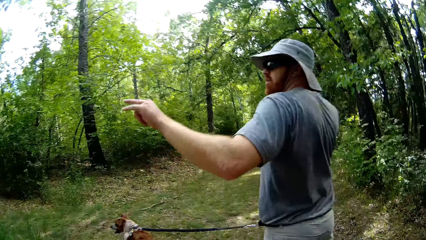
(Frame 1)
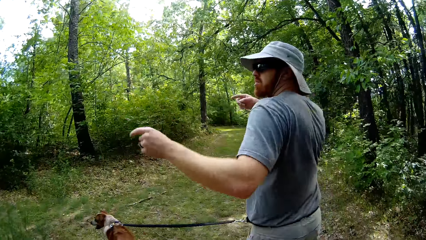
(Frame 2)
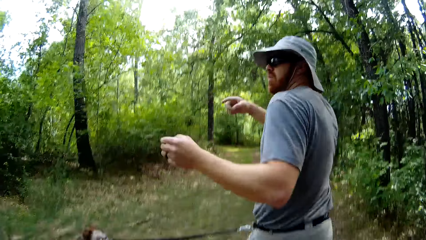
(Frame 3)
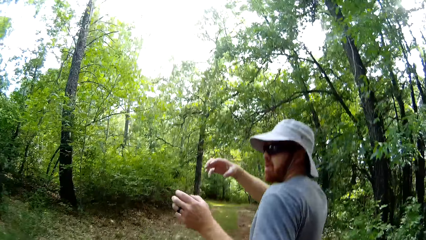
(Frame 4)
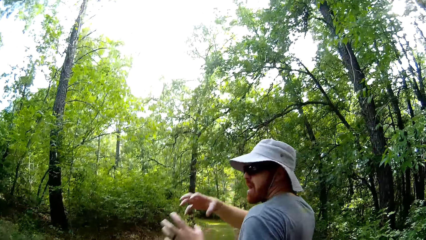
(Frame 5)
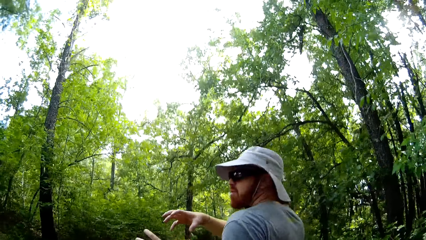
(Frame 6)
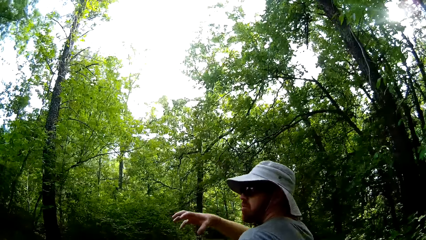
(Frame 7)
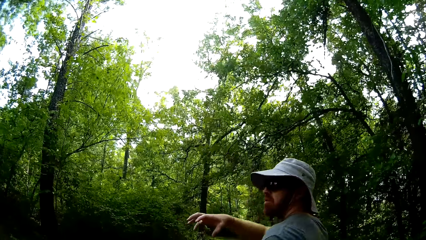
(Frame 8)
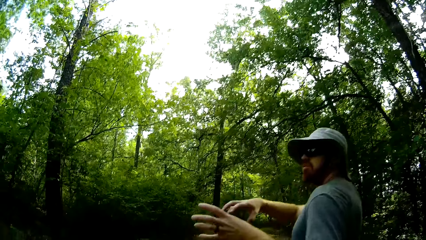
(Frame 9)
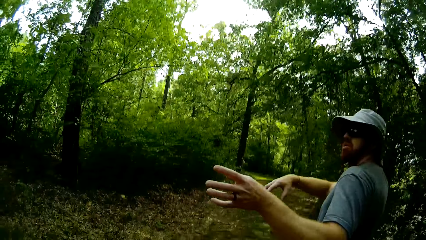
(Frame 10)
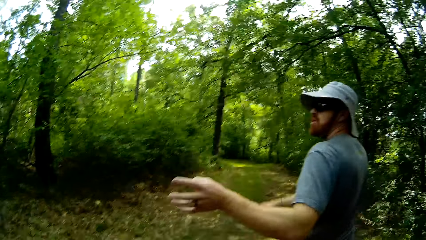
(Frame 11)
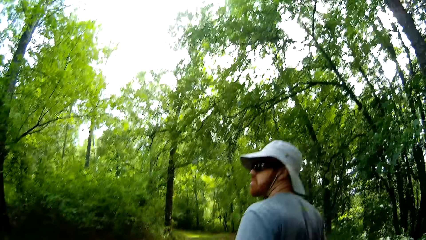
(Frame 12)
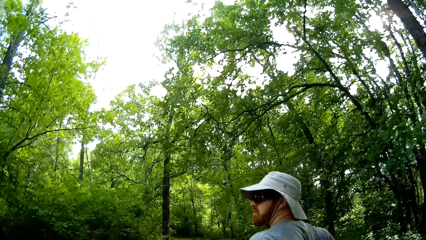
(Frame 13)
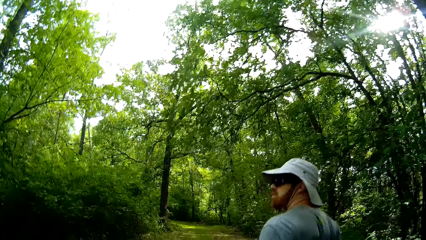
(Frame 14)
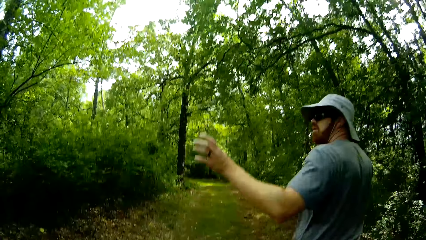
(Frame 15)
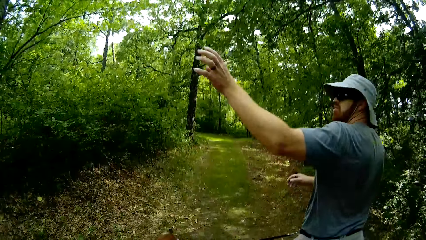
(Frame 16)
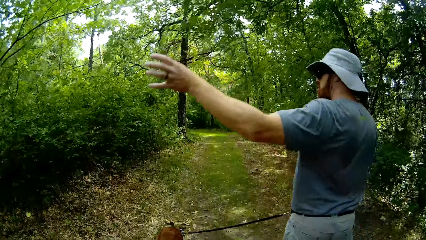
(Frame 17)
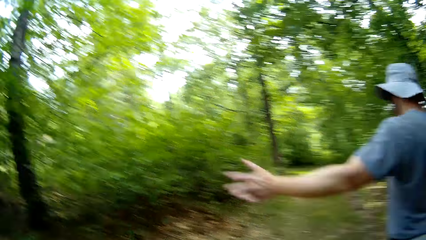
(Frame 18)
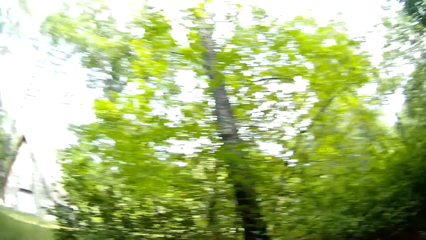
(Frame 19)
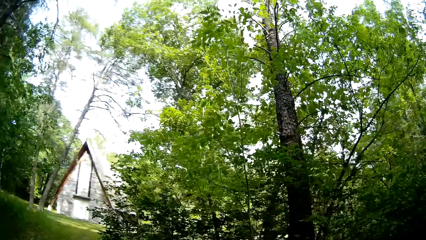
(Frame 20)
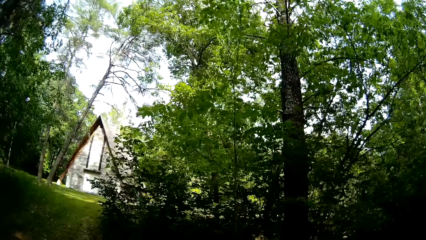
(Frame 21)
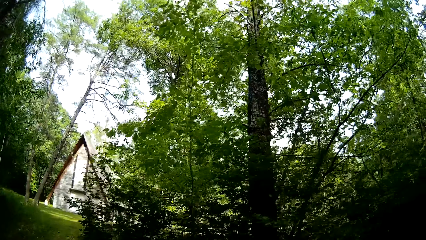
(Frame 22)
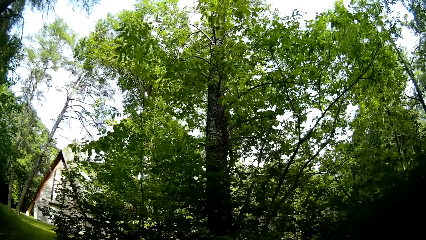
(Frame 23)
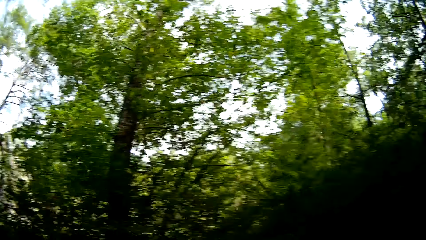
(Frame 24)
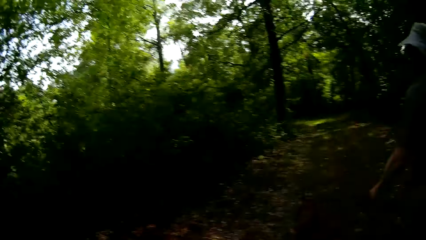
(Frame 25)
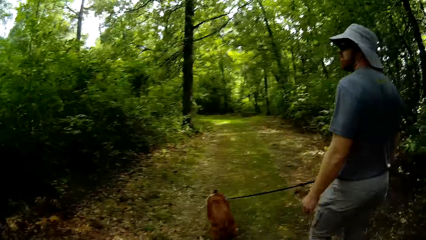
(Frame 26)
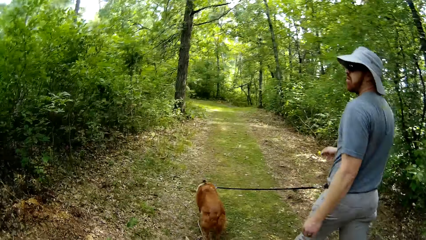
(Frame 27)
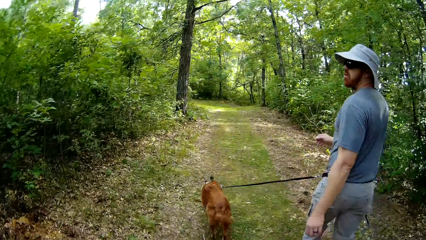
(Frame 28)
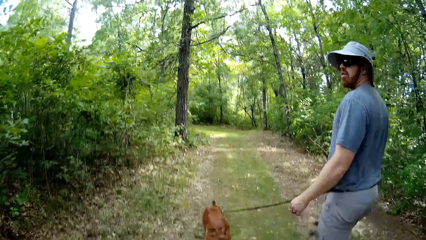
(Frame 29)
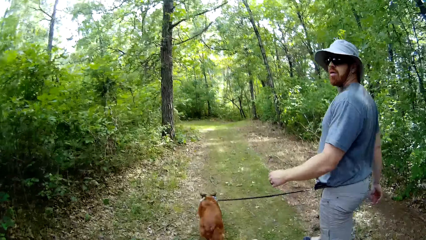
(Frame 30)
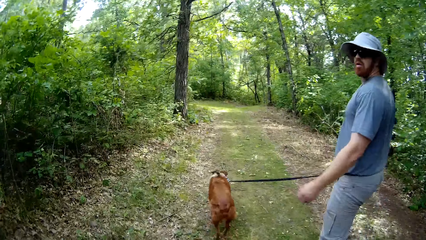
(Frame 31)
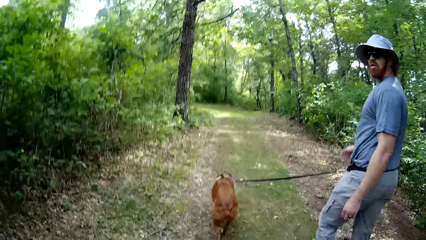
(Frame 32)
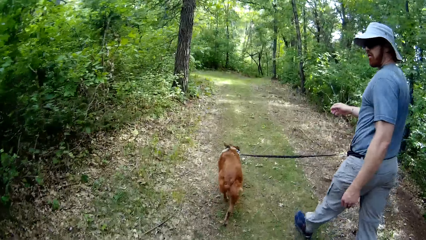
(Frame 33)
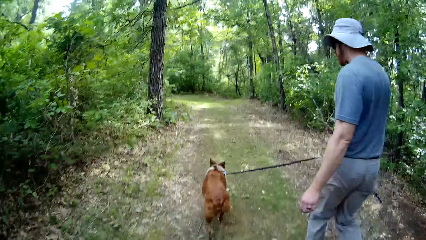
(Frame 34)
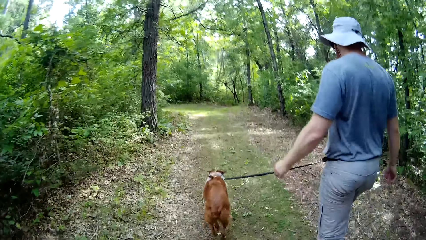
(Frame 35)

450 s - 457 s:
The camera wearer talks with a man.

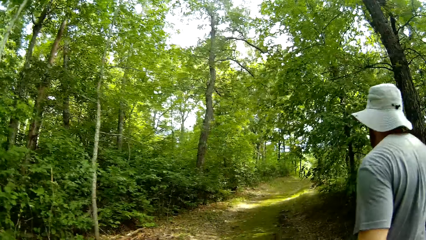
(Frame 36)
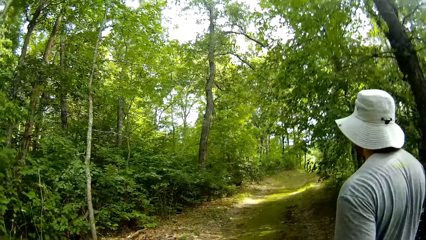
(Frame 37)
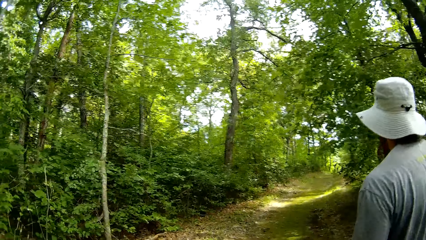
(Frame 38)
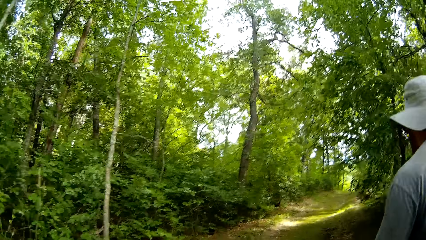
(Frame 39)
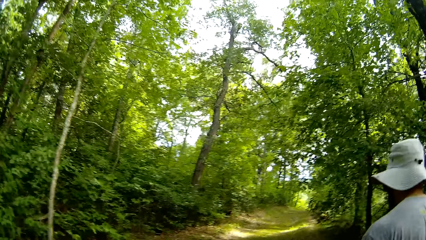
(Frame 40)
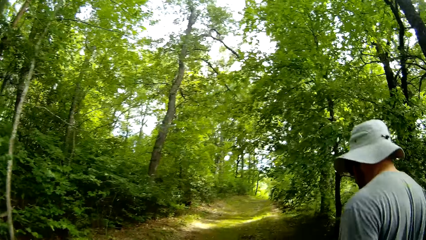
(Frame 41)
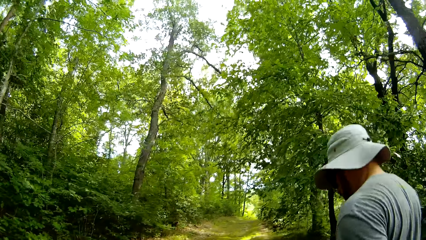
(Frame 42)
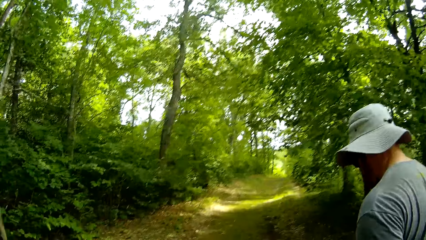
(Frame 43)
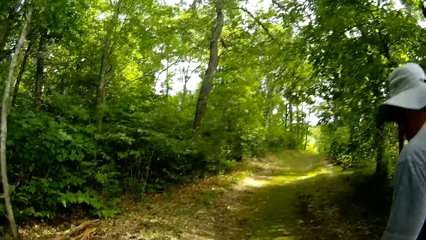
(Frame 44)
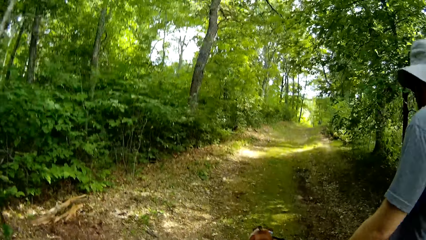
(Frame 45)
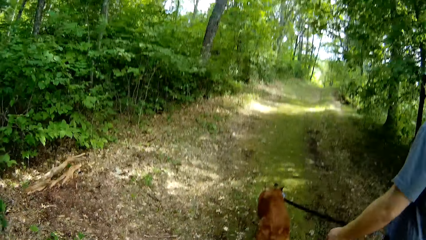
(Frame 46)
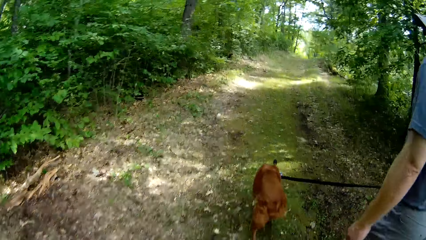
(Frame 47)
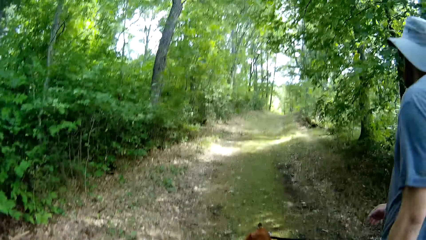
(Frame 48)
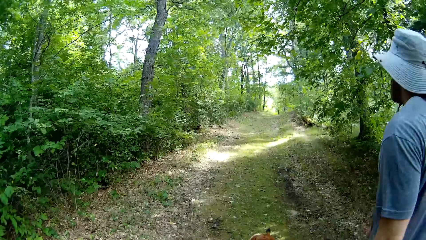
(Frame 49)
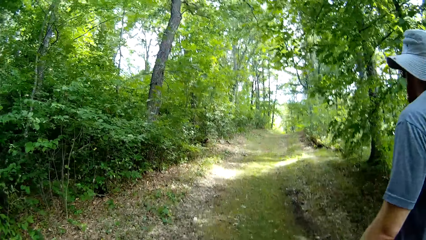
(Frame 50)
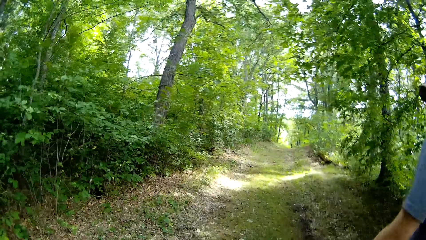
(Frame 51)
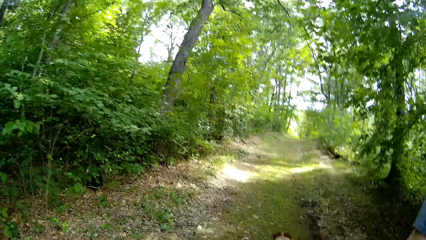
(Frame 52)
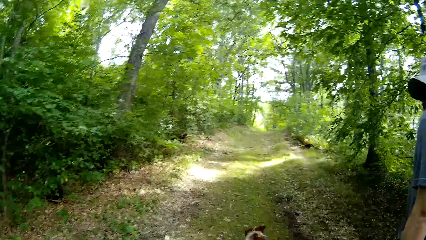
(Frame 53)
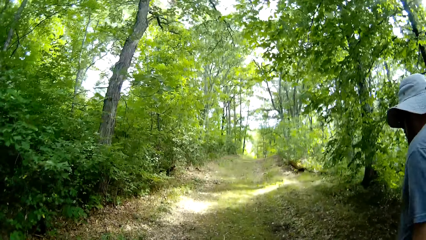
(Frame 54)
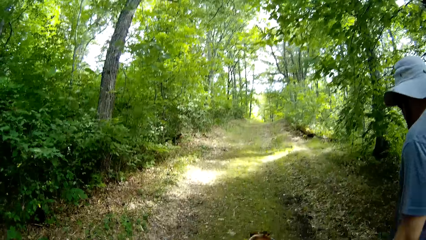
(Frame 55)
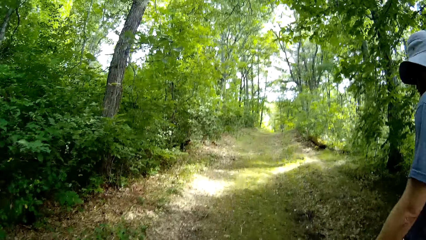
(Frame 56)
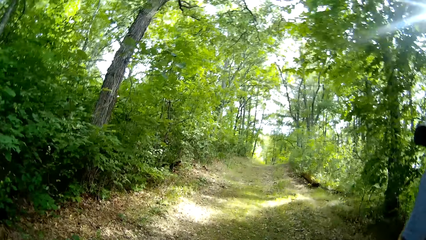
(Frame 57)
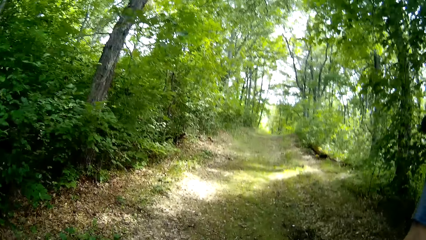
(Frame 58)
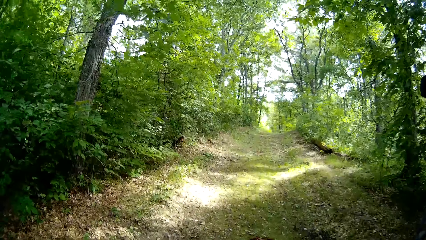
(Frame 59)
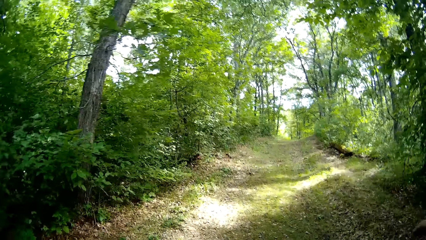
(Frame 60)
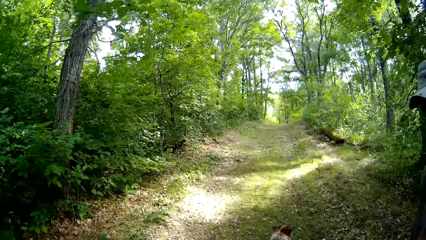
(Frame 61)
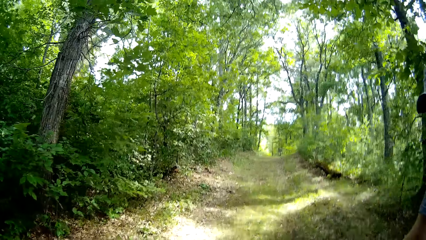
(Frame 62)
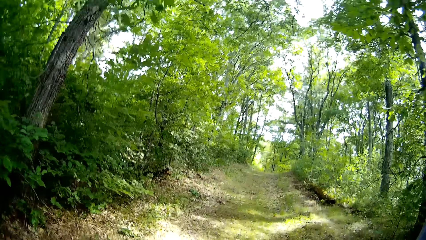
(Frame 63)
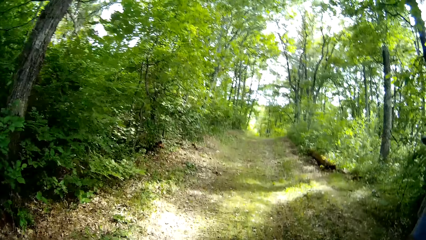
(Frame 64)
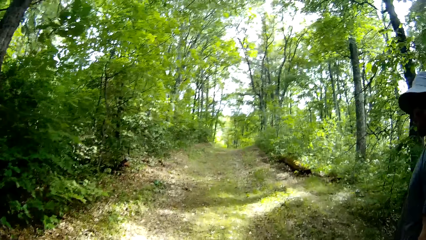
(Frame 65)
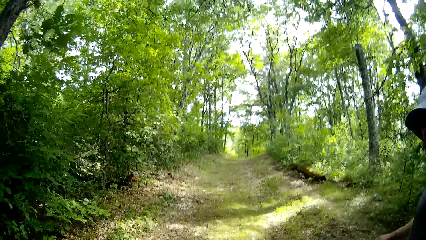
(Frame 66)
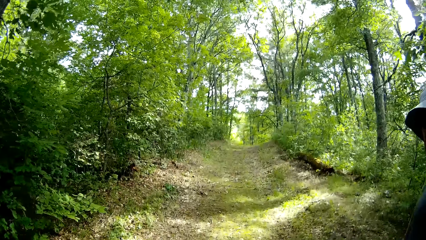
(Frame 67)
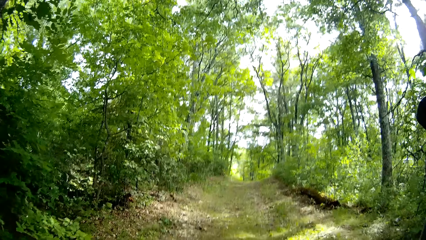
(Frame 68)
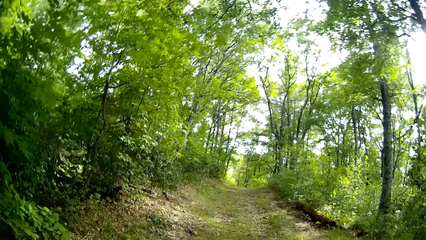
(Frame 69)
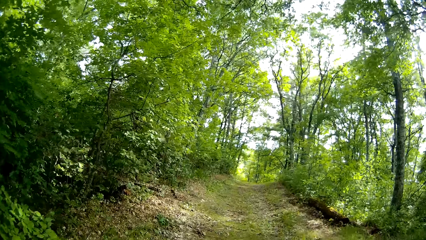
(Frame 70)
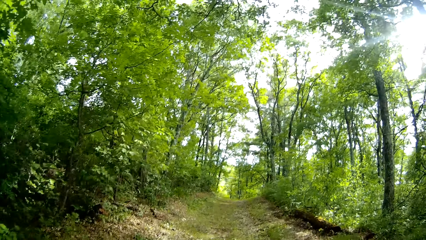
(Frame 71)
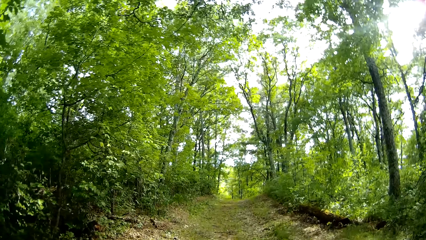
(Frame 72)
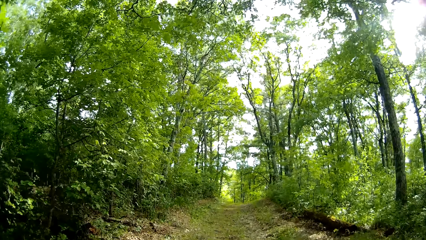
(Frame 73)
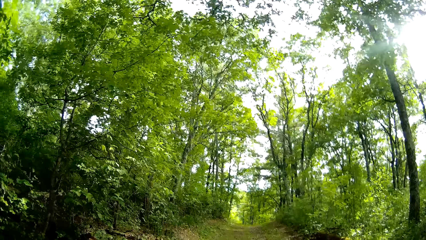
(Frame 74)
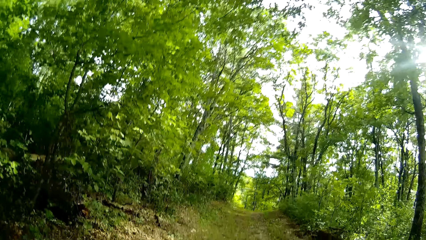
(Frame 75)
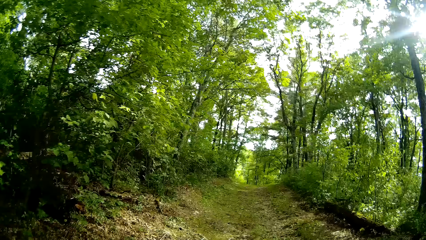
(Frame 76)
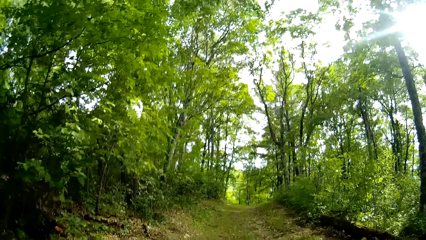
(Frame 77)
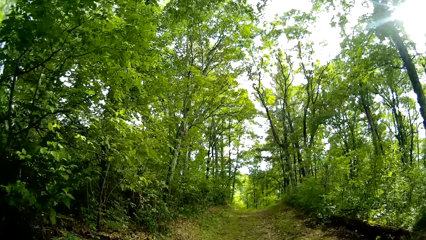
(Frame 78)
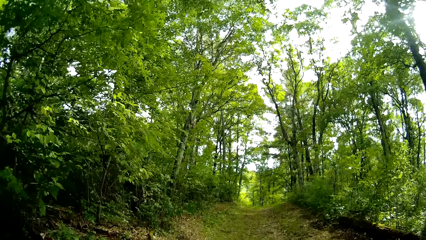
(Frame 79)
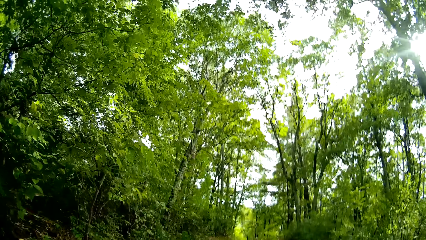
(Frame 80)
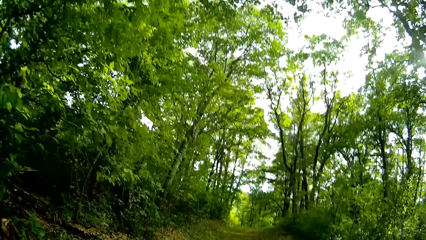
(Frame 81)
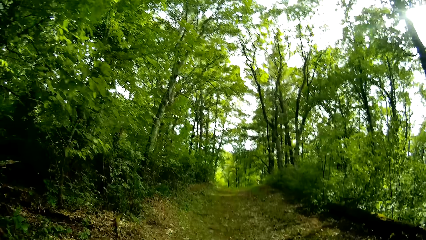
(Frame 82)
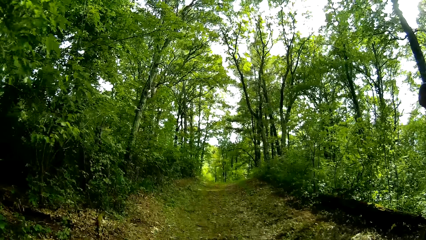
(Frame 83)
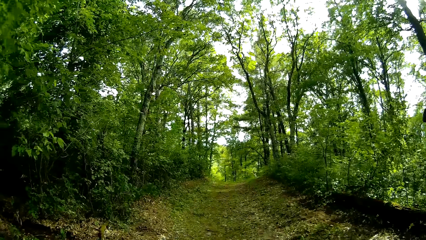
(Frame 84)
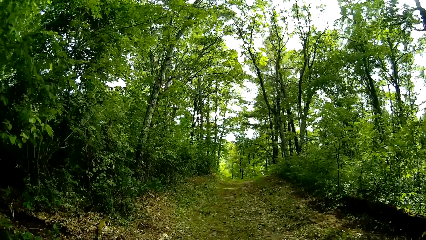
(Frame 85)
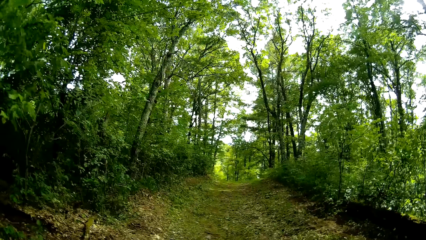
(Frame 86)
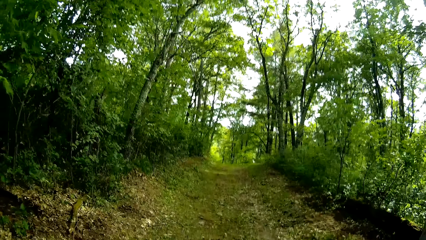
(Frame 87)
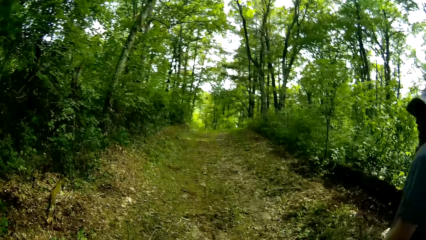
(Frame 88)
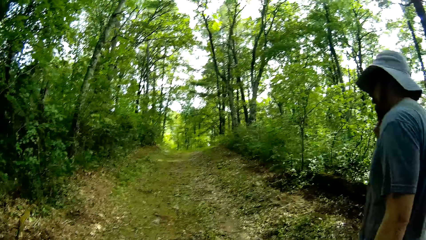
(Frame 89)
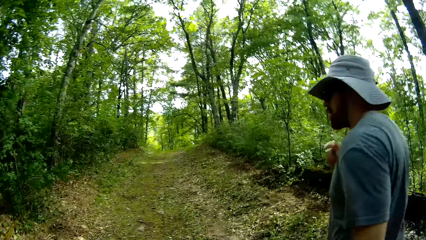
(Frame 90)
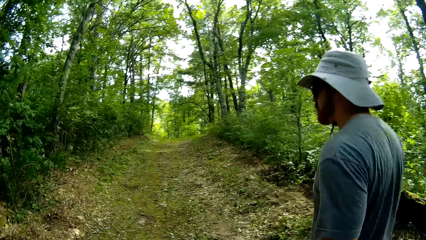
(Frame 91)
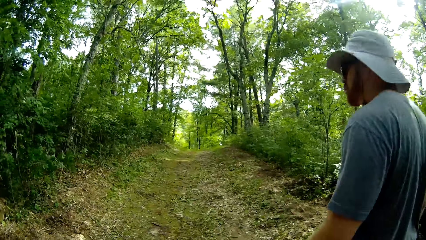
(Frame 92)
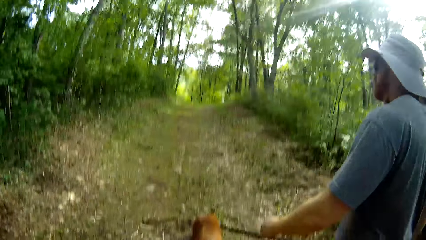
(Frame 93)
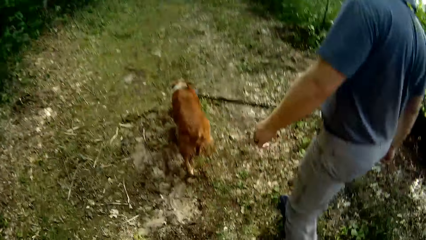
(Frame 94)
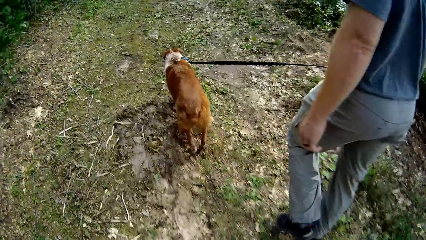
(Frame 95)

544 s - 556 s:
The camera wearer talks with a man.
